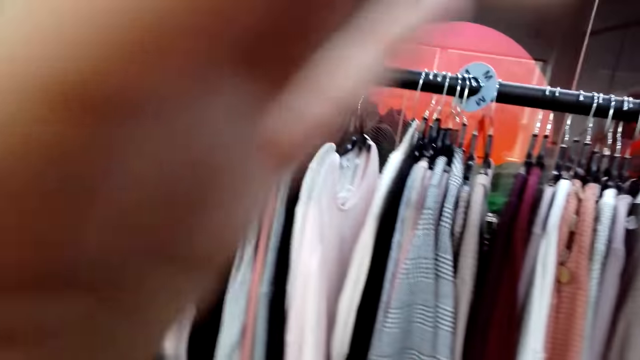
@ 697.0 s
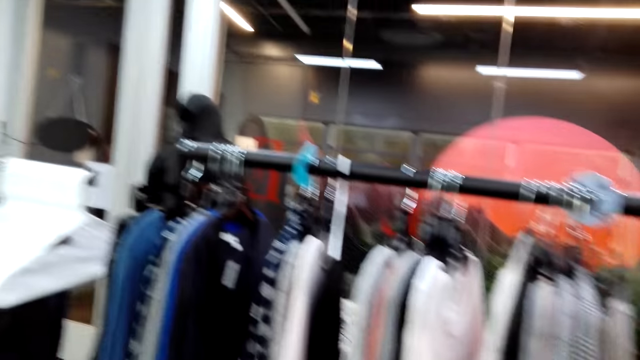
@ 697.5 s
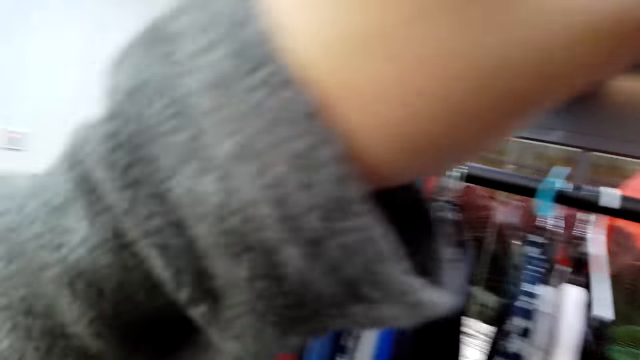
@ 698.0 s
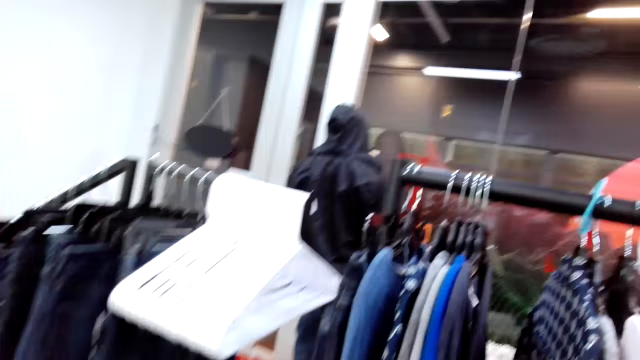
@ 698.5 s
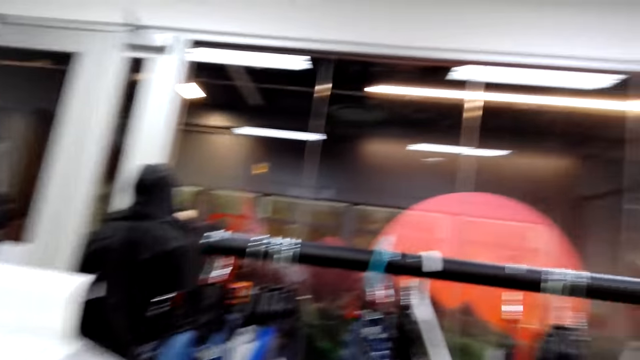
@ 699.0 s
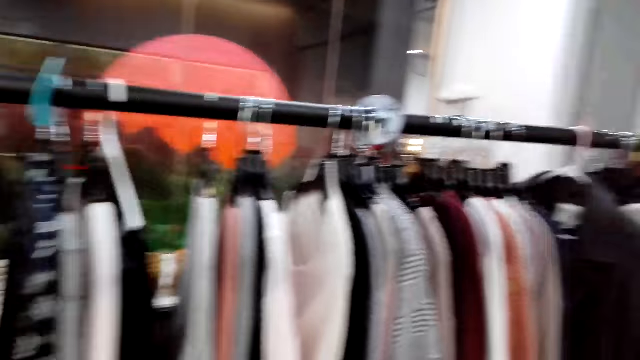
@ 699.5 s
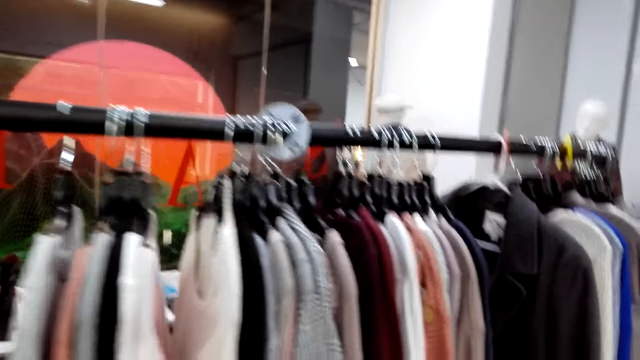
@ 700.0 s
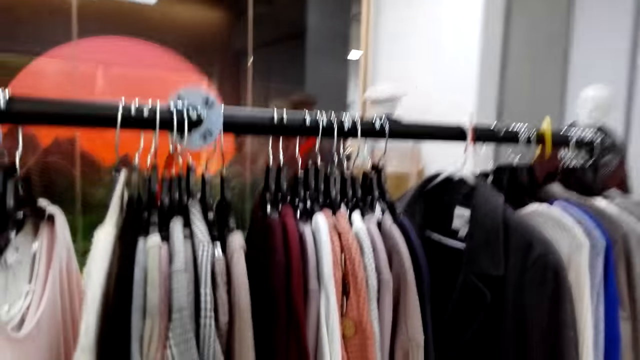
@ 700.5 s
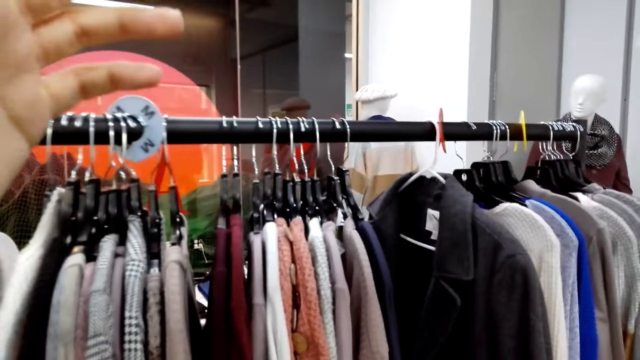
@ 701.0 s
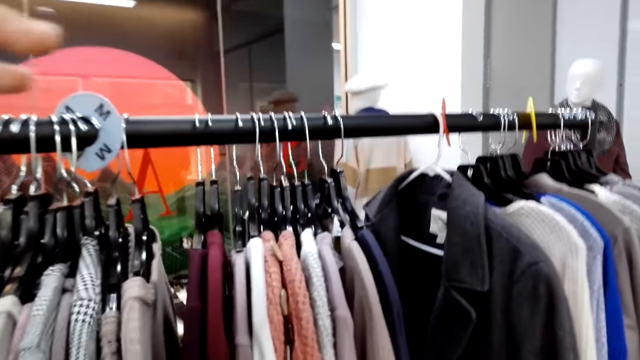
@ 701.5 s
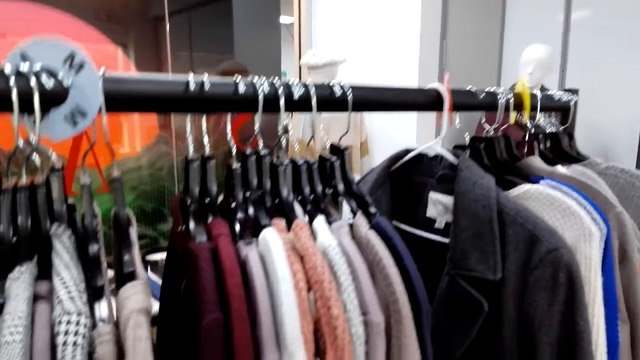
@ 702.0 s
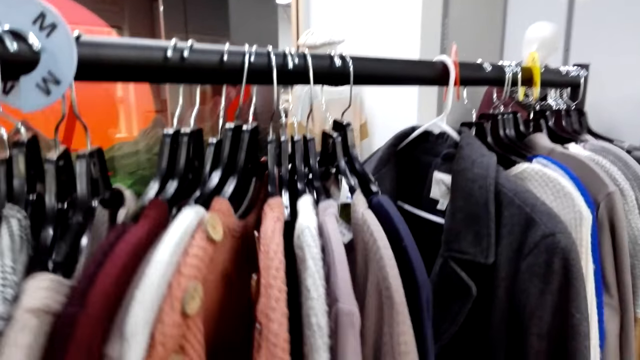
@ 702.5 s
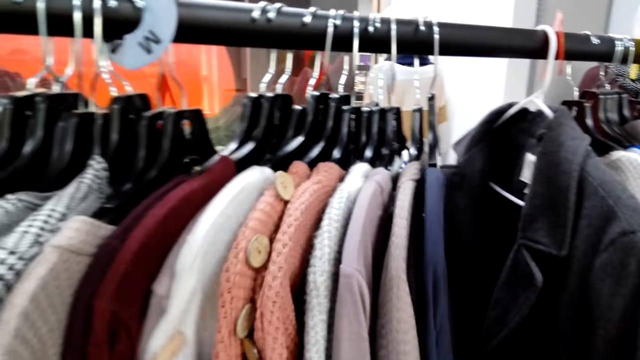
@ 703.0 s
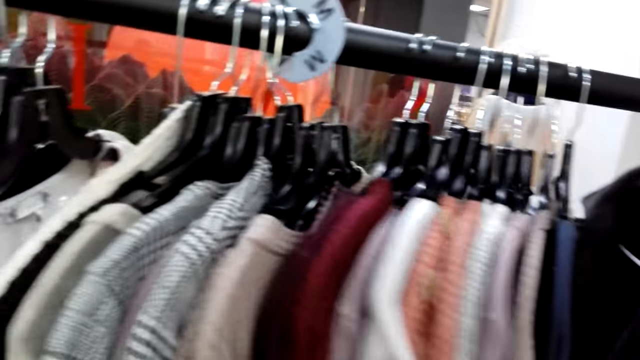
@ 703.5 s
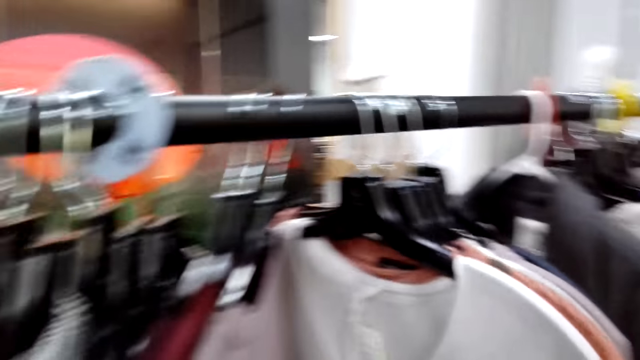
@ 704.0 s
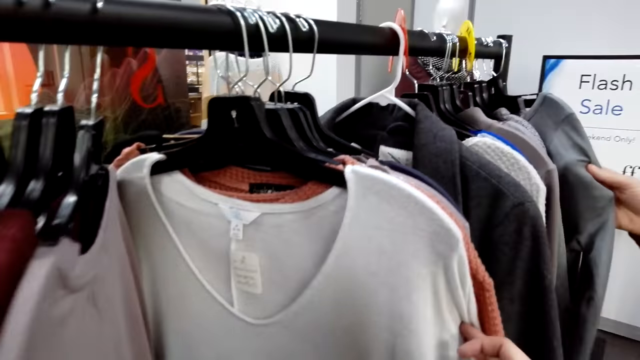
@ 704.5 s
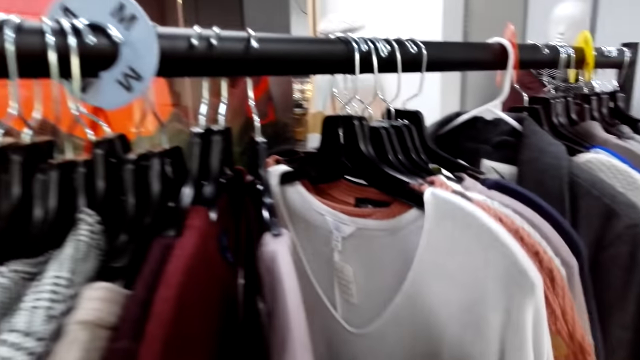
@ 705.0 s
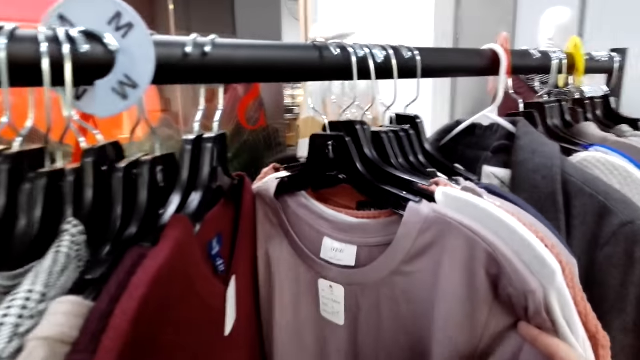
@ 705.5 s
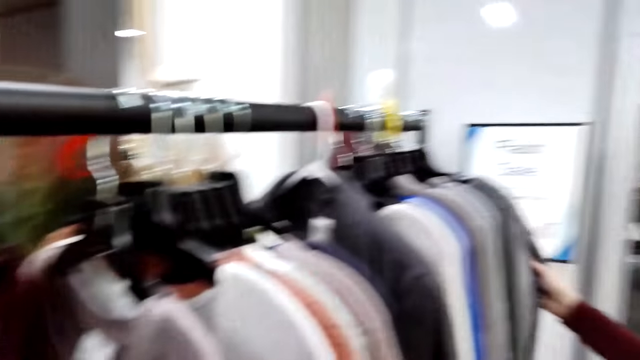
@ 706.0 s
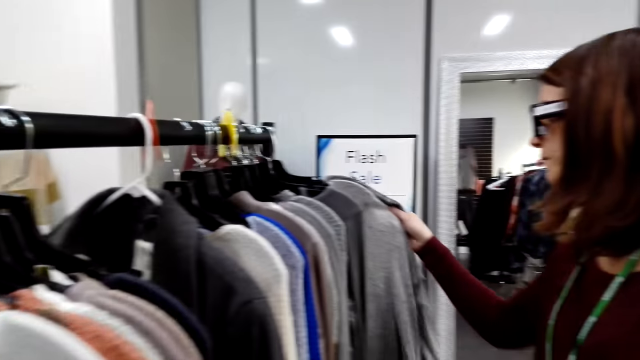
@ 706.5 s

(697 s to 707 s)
The camera wearer looks at the closet and moves a hand on the camera. They move beside the closet, touch a cloth, and look at the clothes.

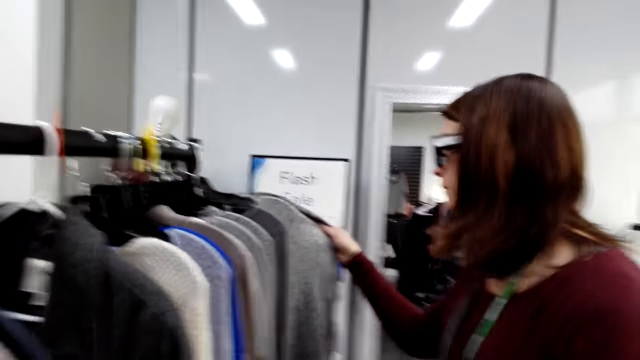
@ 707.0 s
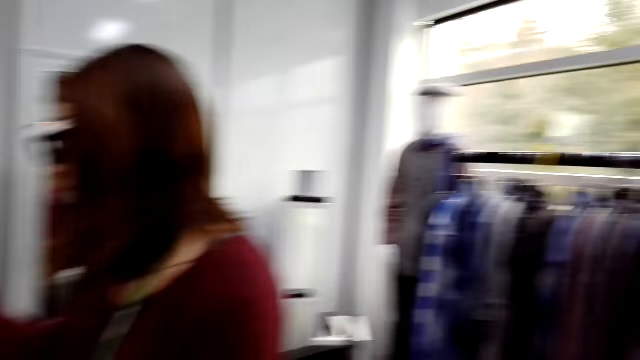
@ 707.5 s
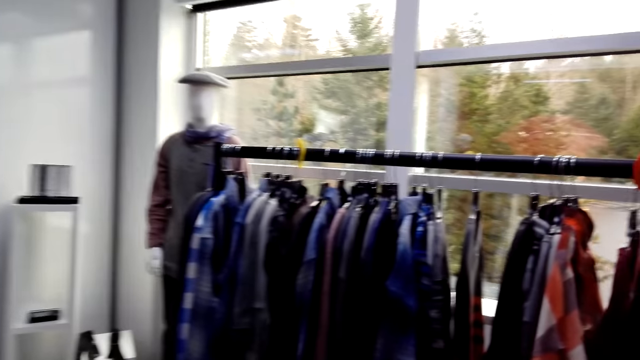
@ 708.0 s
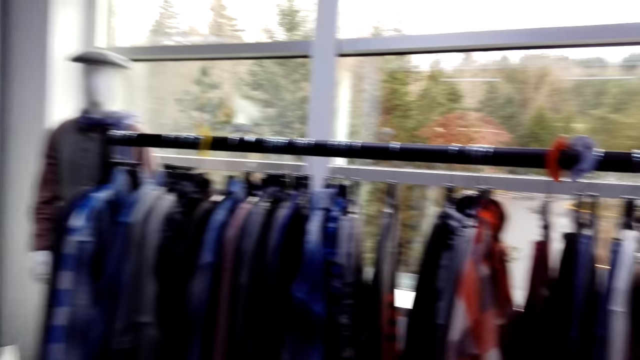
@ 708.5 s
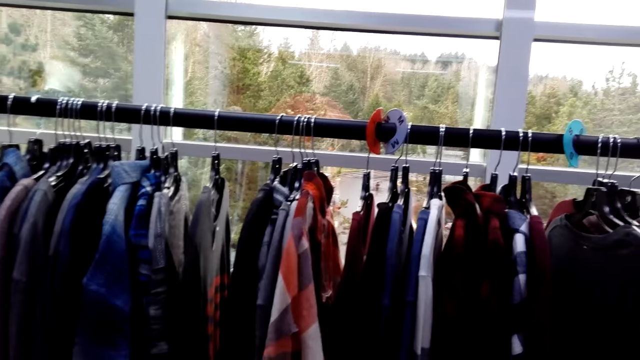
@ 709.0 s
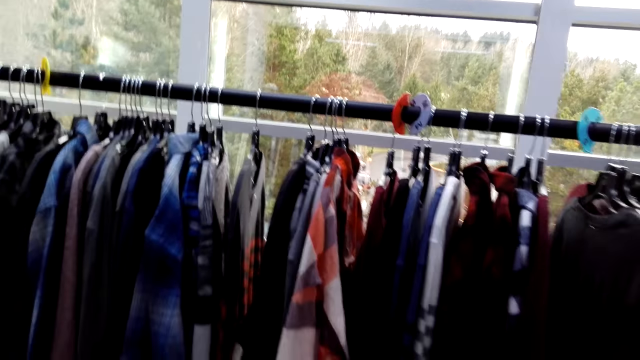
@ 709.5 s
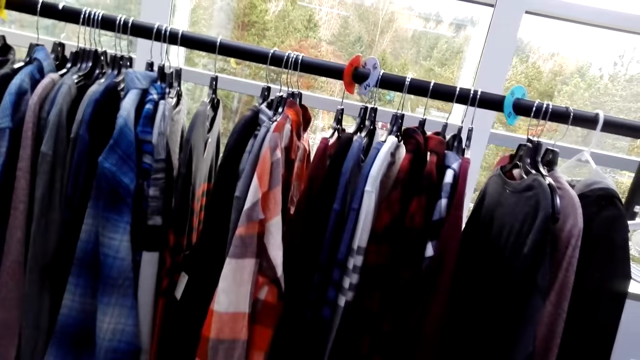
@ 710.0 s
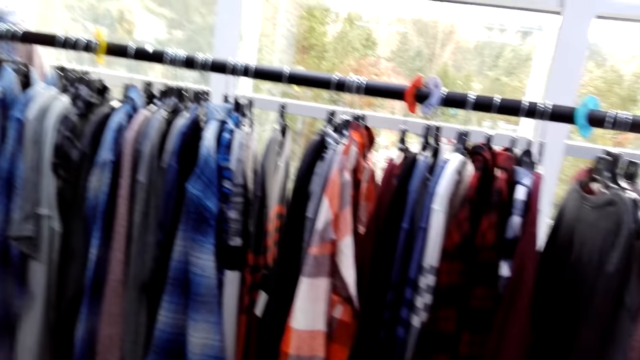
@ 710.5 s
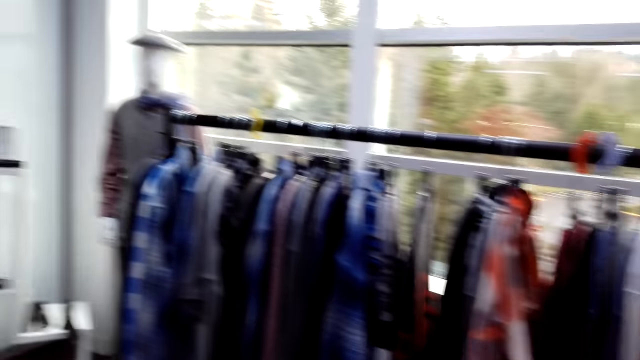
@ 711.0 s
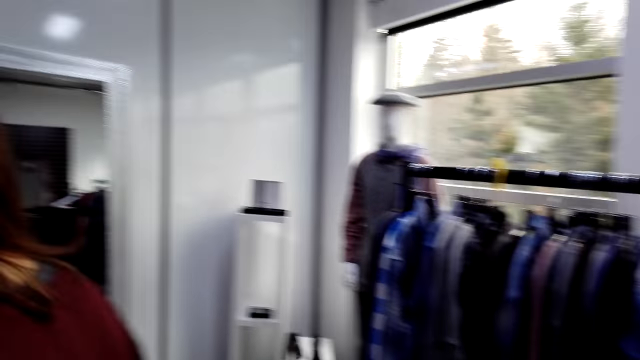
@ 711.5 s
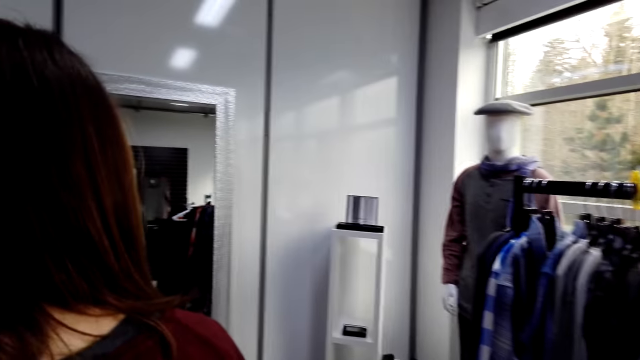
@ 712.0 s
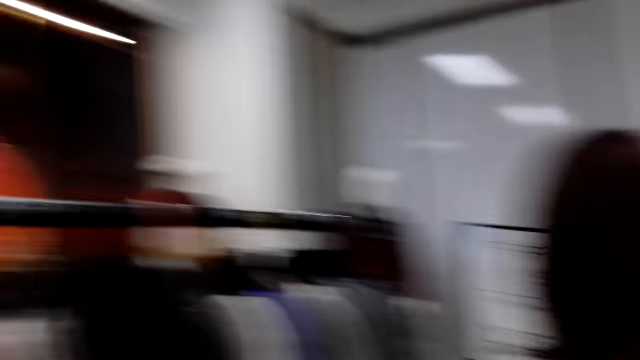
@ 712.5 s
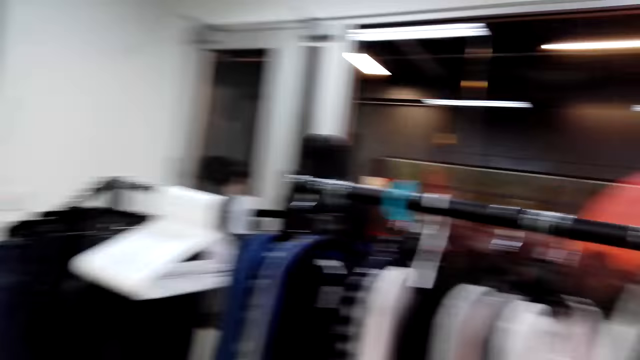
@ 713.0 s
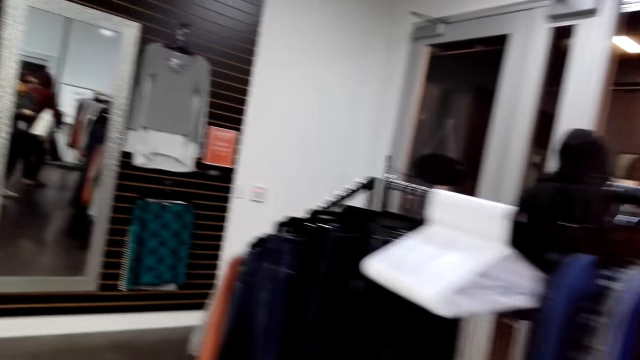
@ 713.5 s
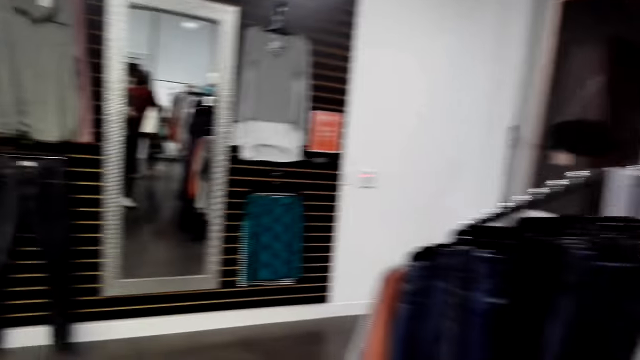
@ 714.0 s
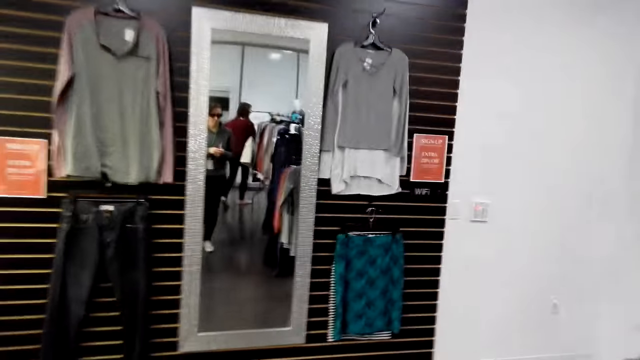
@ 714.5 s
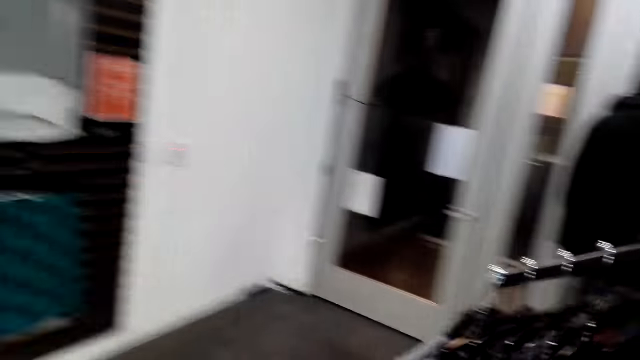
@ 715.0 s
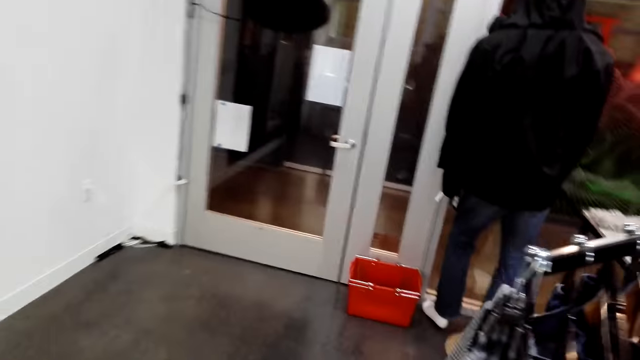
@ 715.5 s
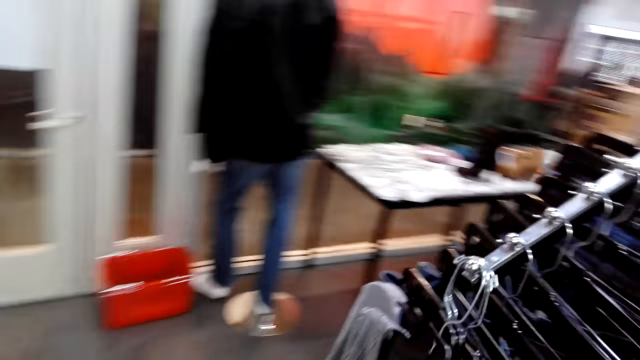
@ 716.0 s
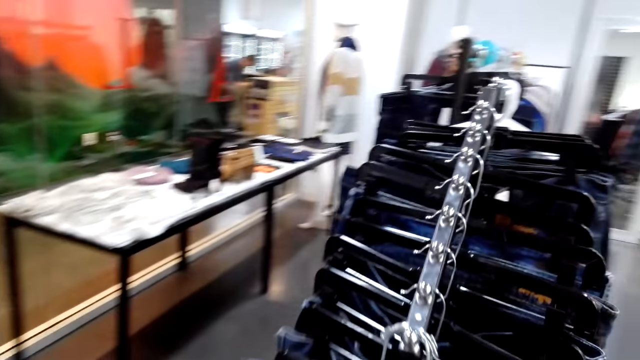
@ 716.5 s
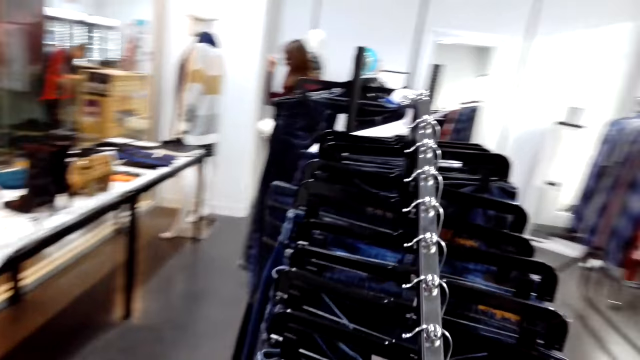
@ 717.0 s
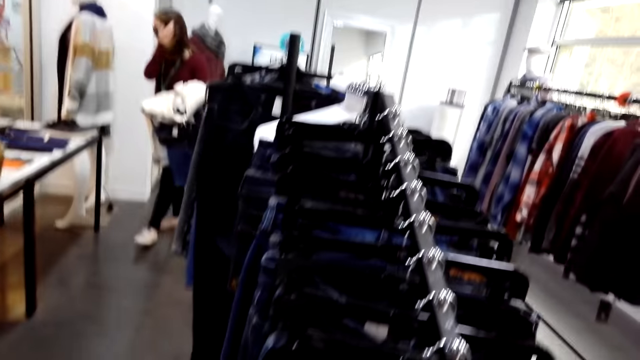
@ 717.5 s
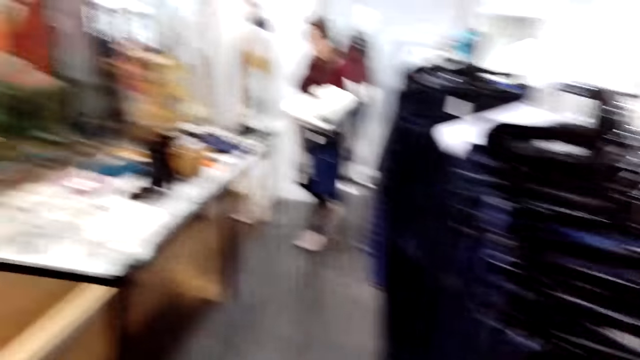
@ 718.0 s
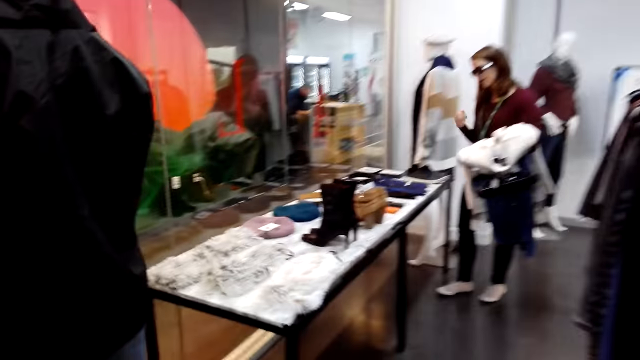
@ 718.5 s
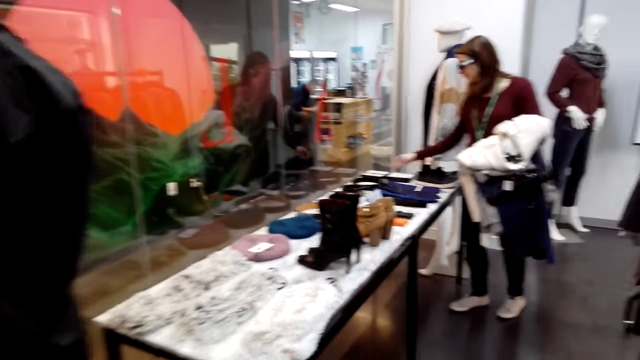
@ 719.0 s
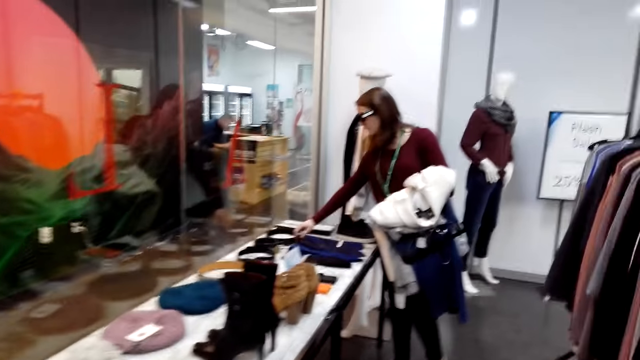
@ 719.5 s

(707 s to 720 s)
The camera wearer looks at the woman, walks in the store, and looks at the clothes. A man converses with the colleagues. The camera wearer turns around and walks in the store. The woman takes a belt.
